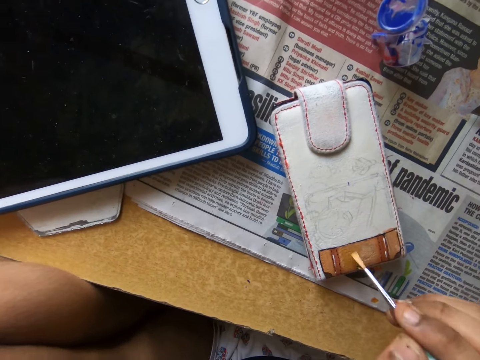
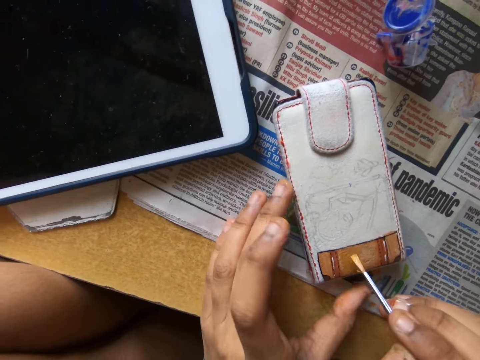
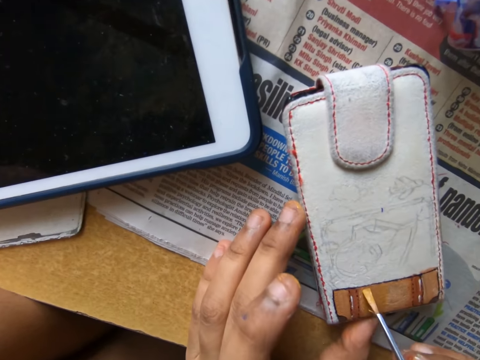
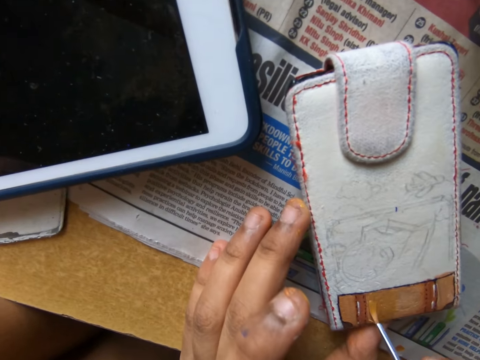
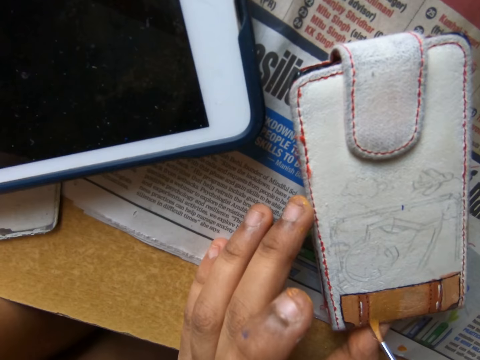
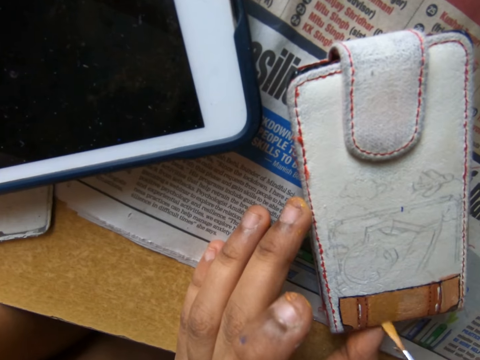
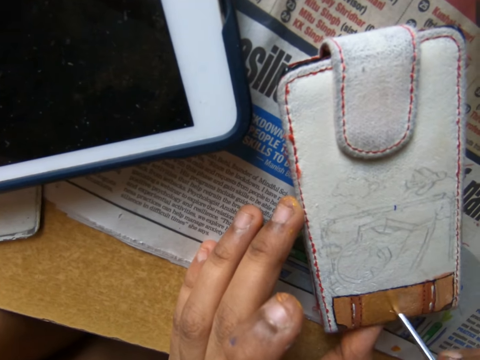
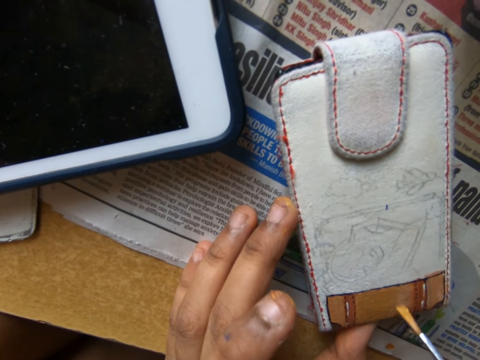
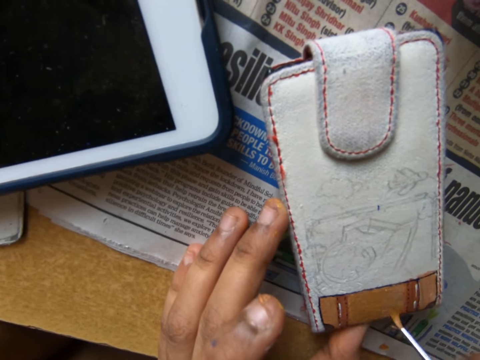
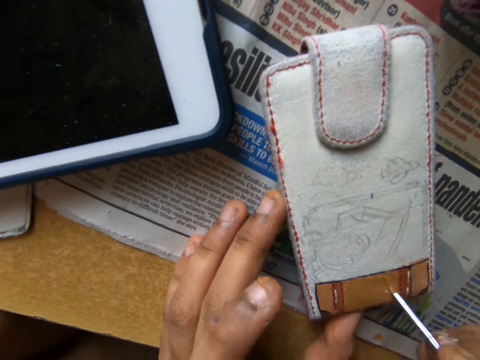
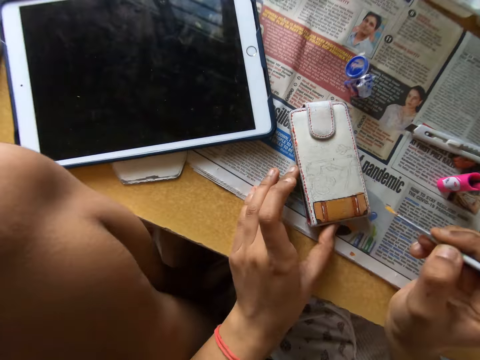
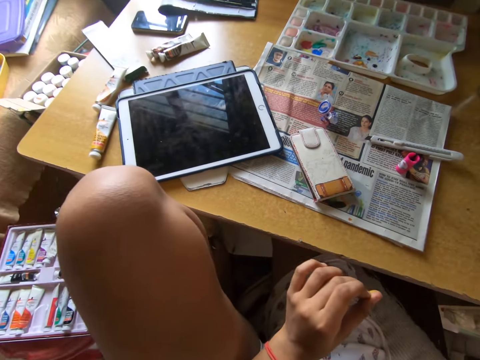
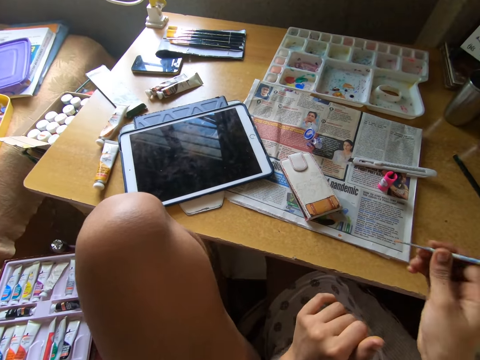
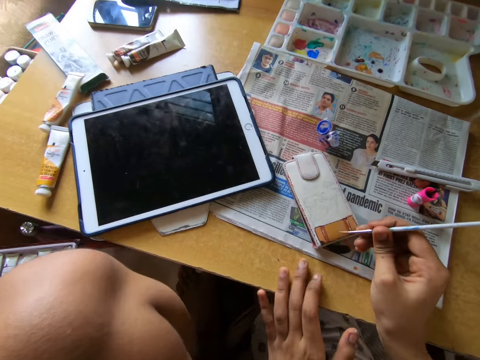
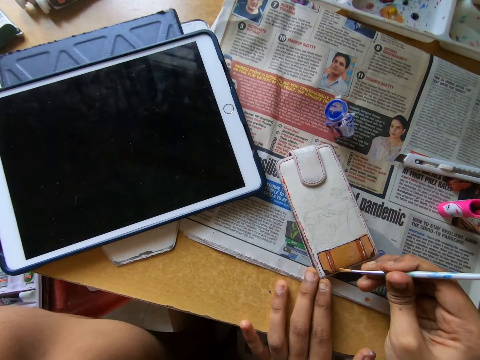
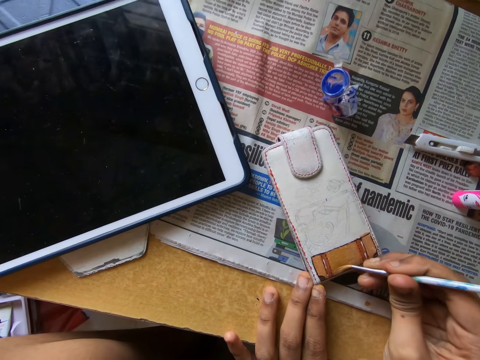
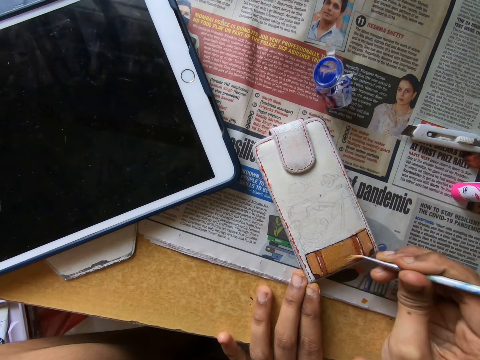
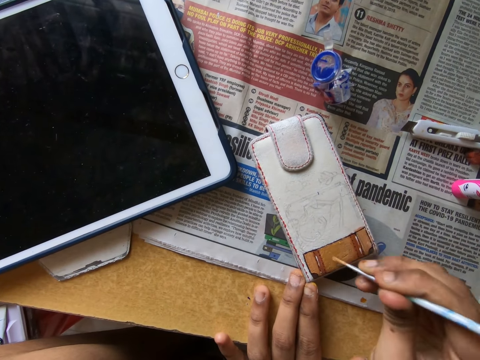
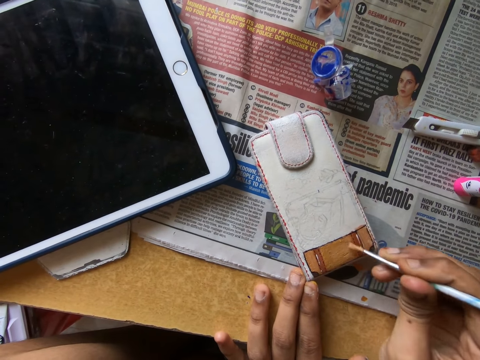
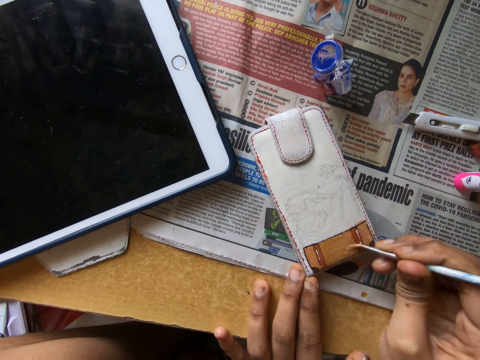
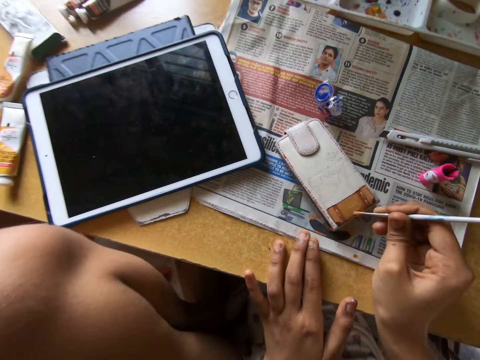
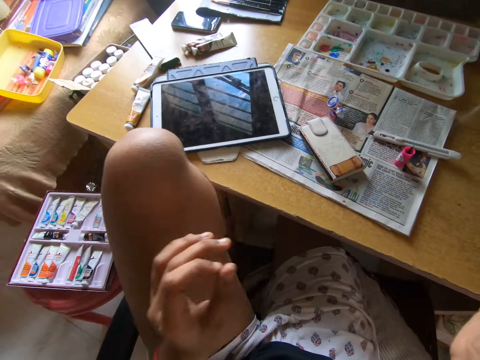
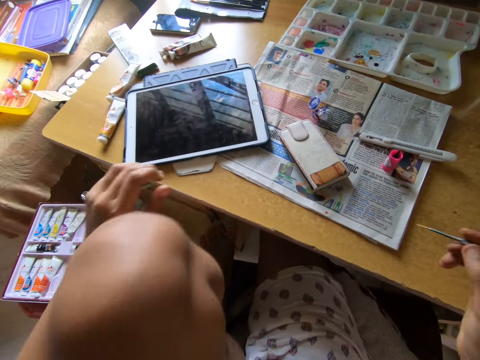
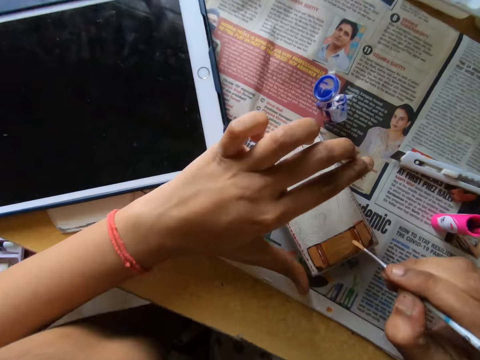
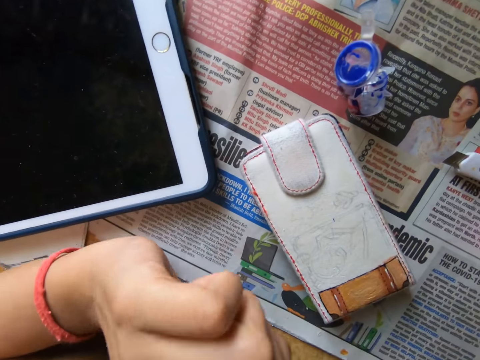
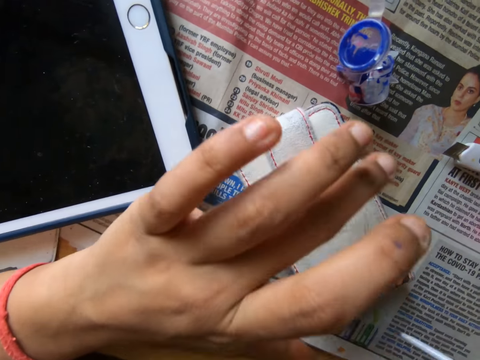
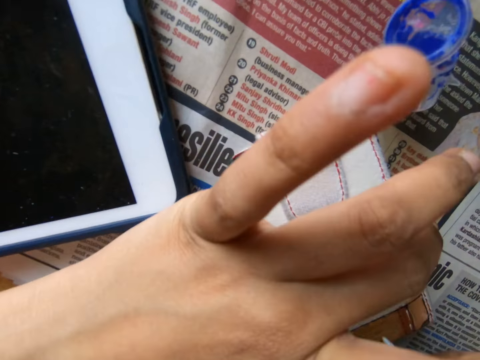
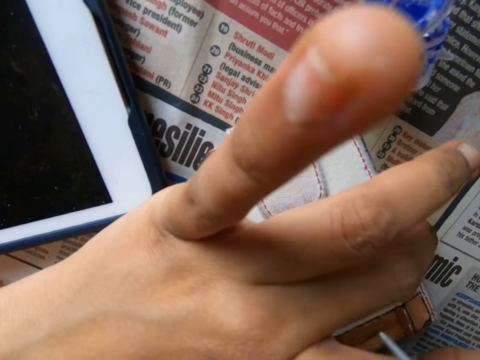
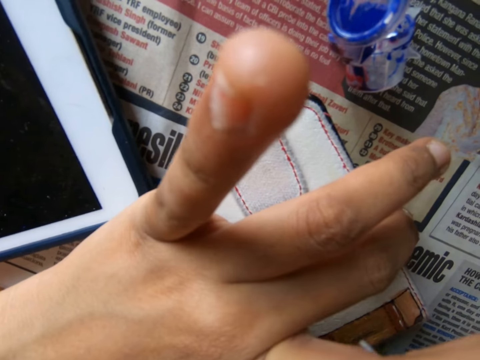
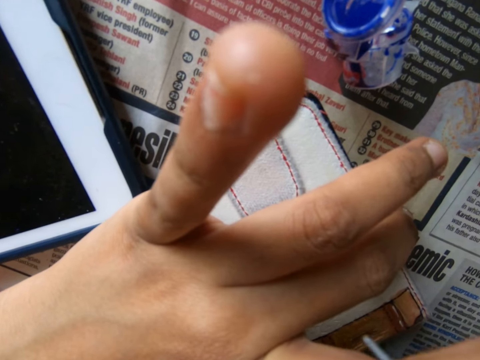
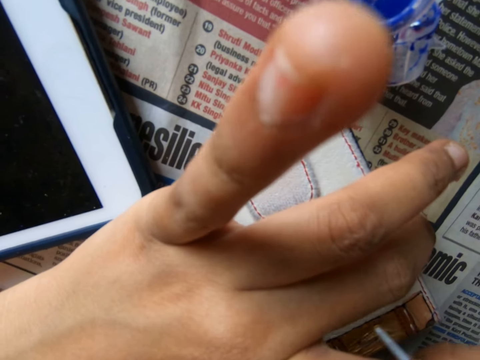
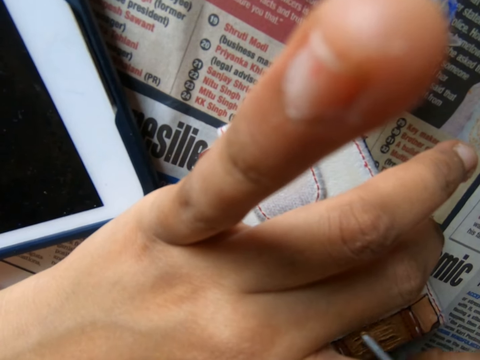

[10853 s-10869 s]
The camera wearer holds the pouch on the table with her left hand. She paints the pouch on the table with the paintbrush in her right hand. She looks around a room. She touches the pouch on the table with her left hand. She paints the pouch on the table with the paintbrush in her right hand. She looks around the room. She paints the pouch with the paint brush.

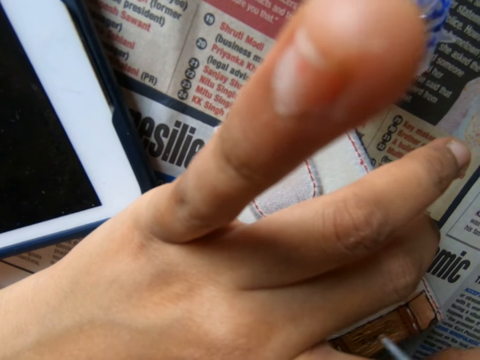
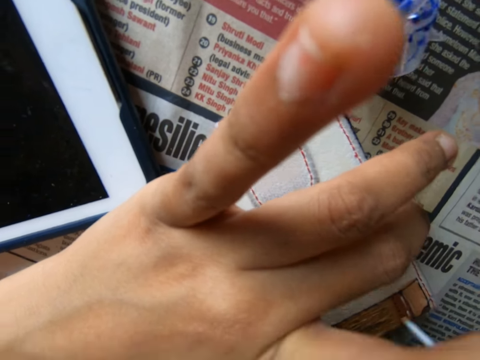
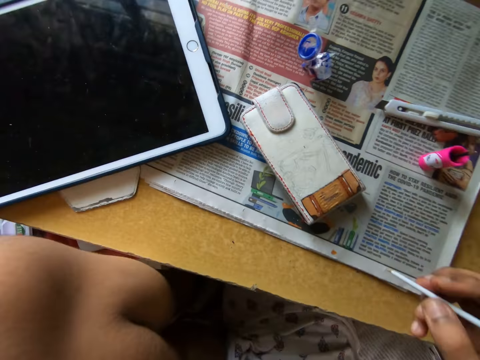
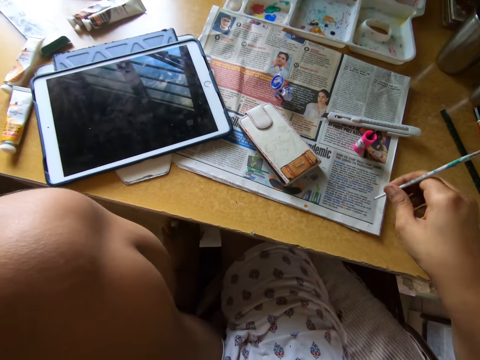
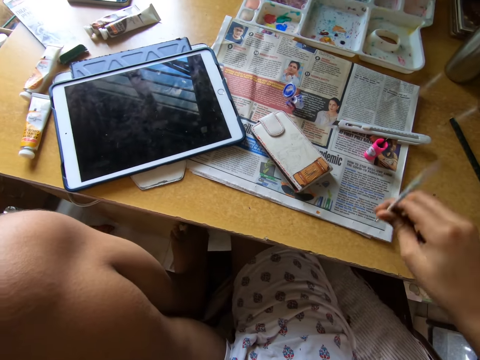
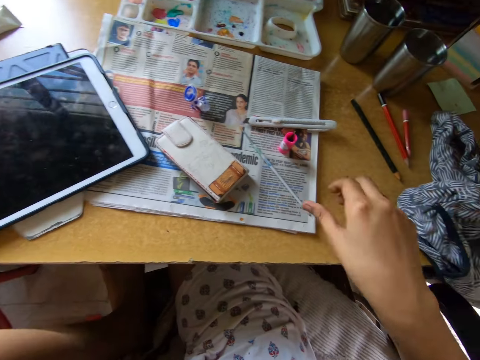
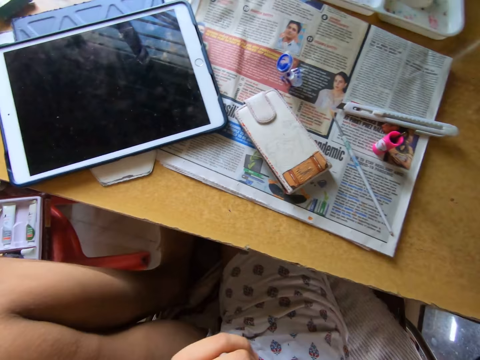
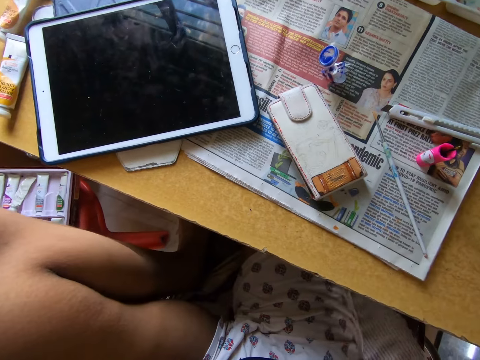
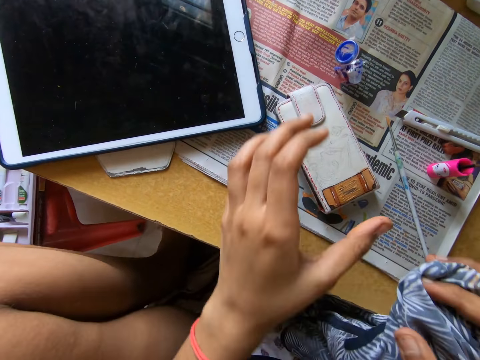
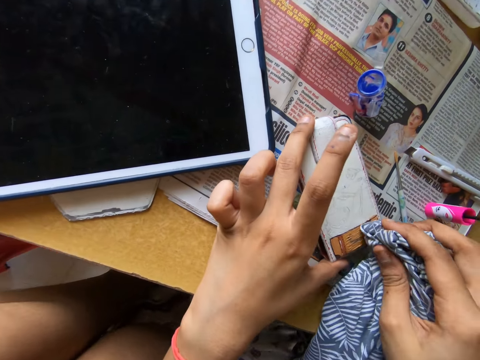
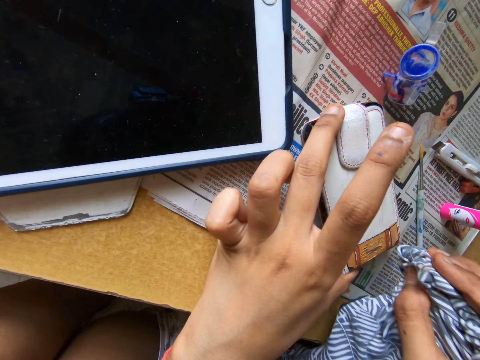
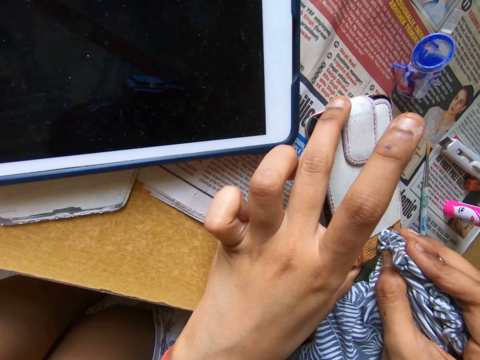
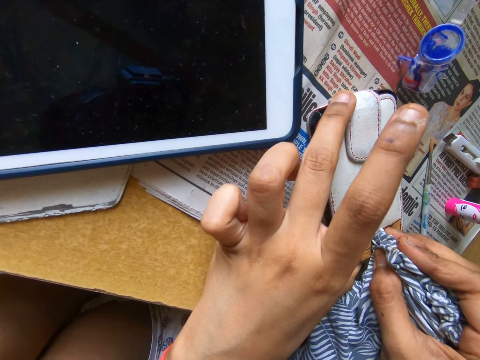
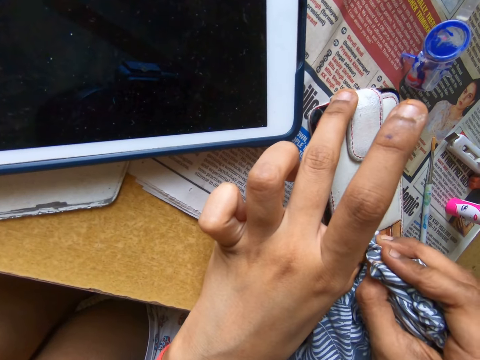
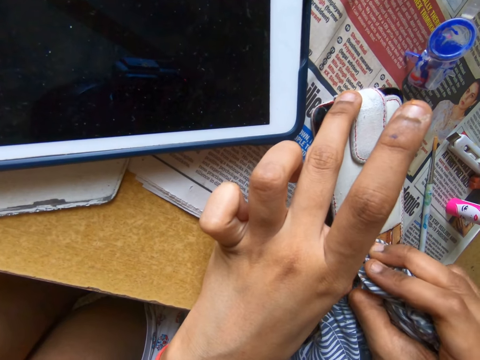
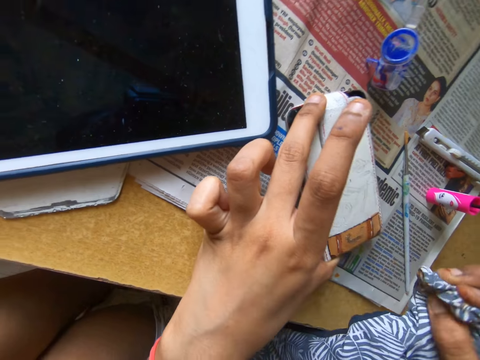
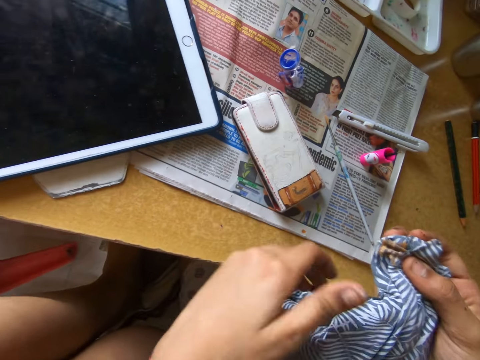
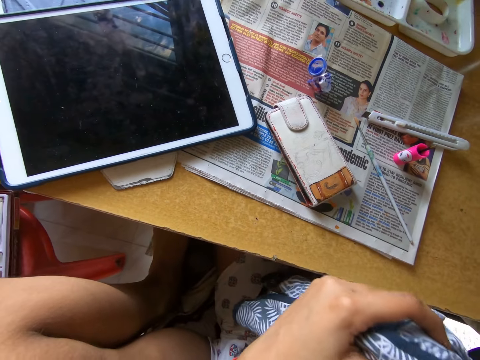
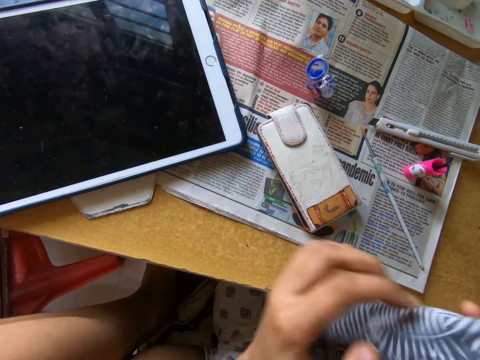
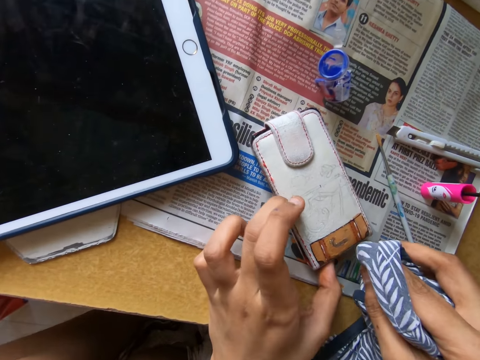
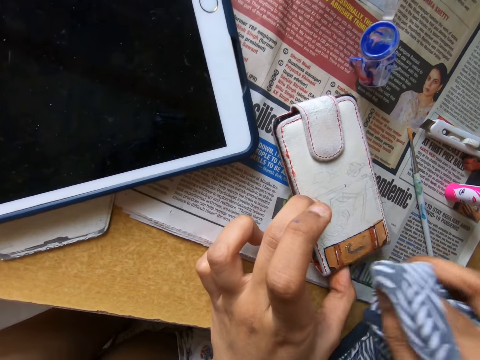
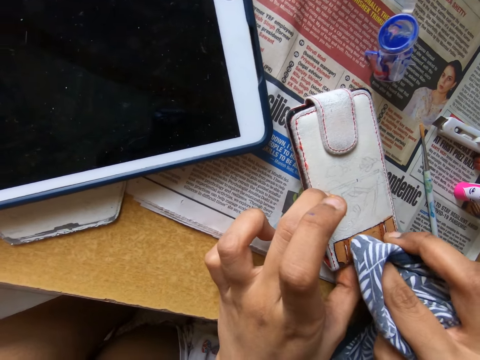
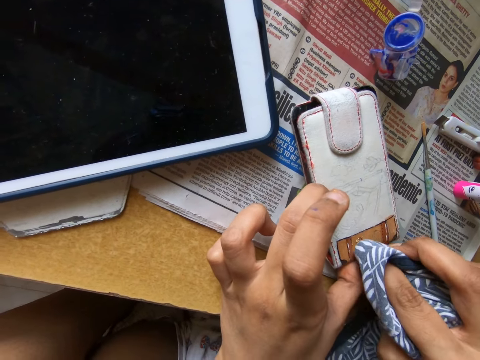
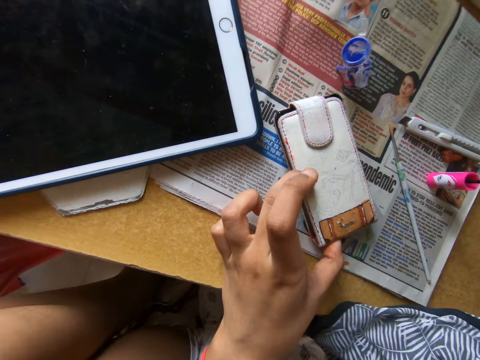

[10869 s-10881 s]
The camera wearer smears paint on a newspaper. She cleans the paintbrush on the newspaper with her right hand. She drops the paint brush on the table with her right hand. She picks up a cloth from the table with her right hand. She holds the piece of cloth on the table. She looks around a room. She cleans the paint on the pouch with the cloth in her right hand. She holds the pouch on the table with her left hand. She holds the piece of cloth with her hands. She holds the pouch on the table with her left hand. She cleans the paint on the pouch with the cloth in her right hand.
